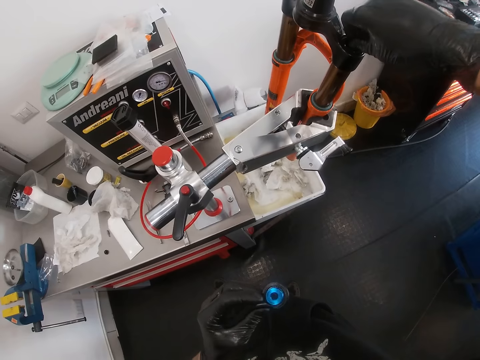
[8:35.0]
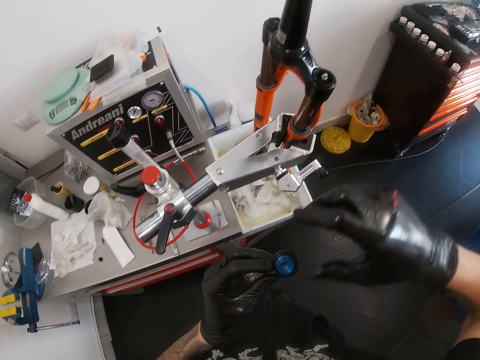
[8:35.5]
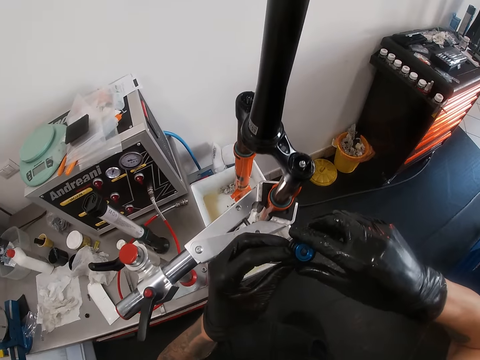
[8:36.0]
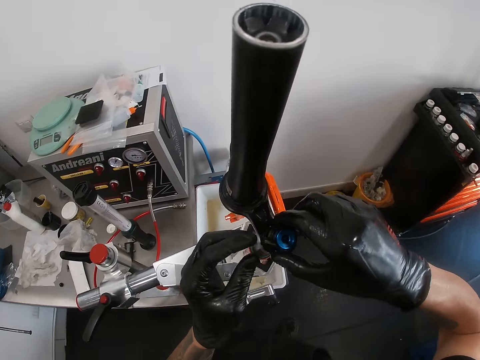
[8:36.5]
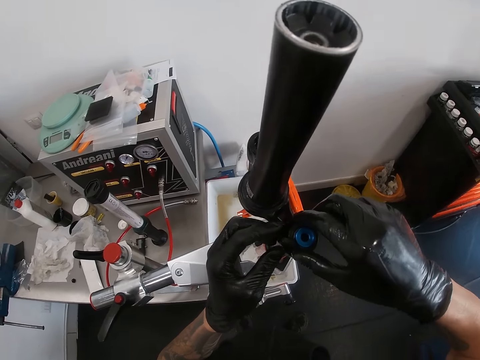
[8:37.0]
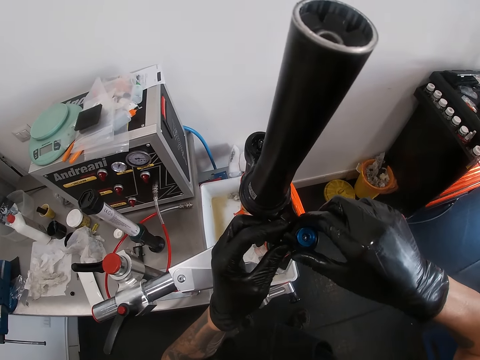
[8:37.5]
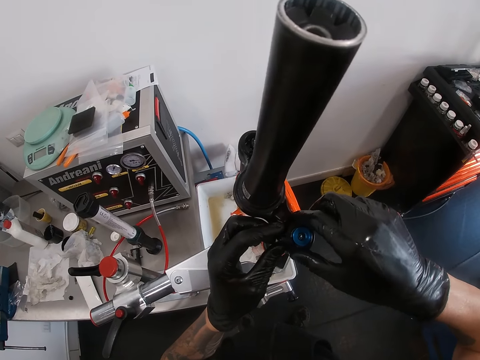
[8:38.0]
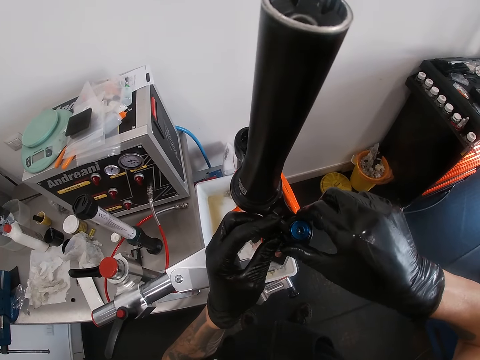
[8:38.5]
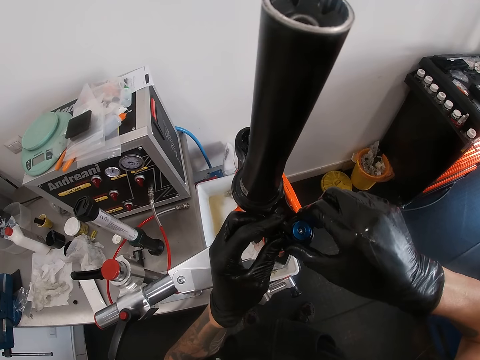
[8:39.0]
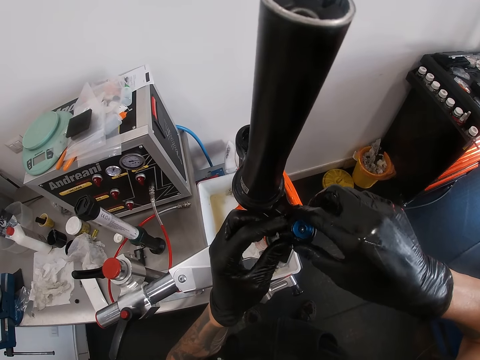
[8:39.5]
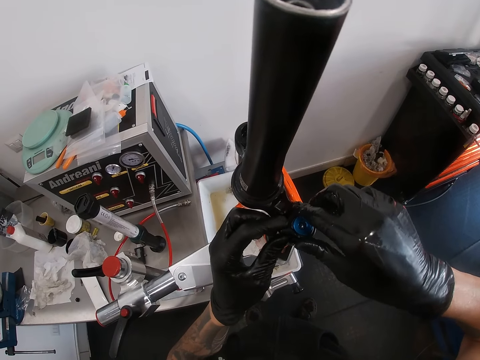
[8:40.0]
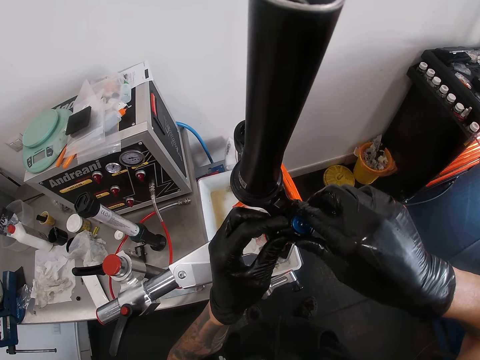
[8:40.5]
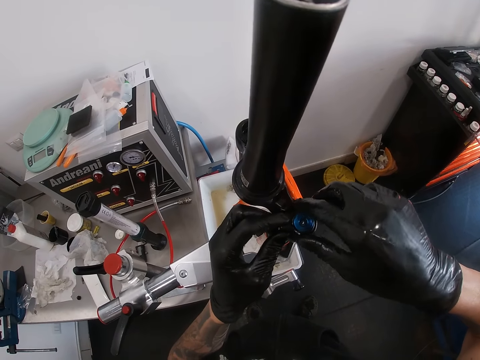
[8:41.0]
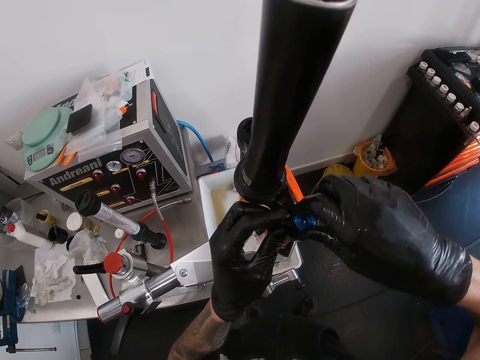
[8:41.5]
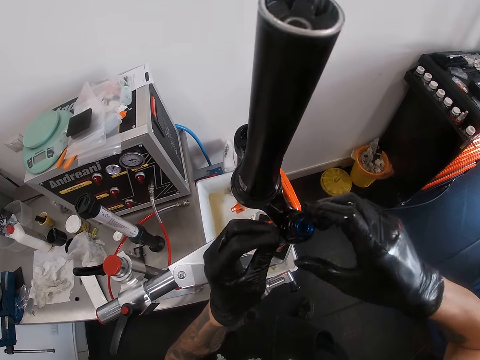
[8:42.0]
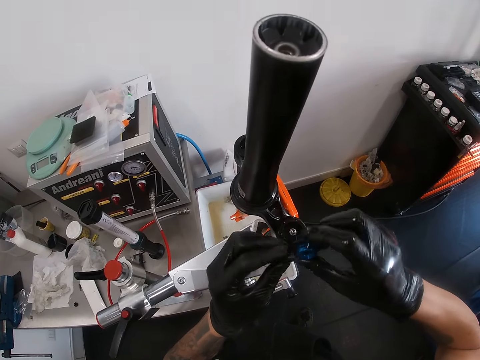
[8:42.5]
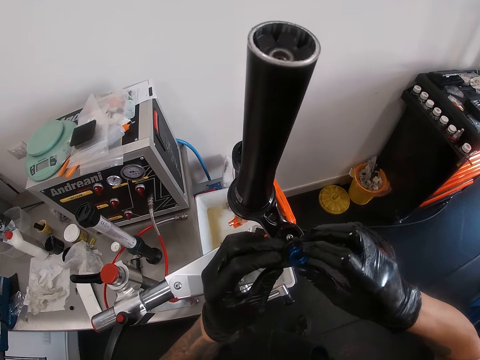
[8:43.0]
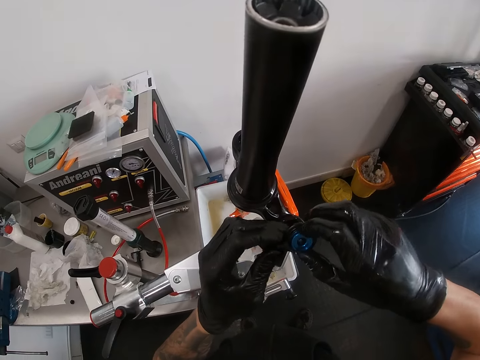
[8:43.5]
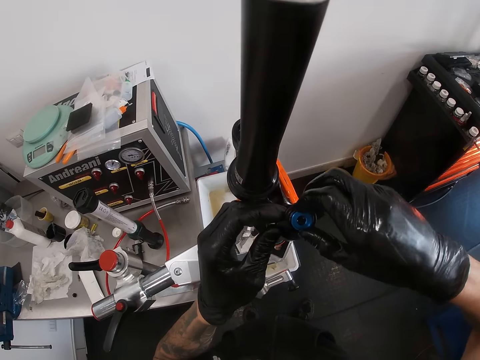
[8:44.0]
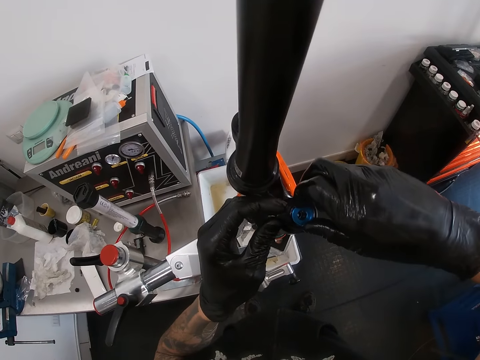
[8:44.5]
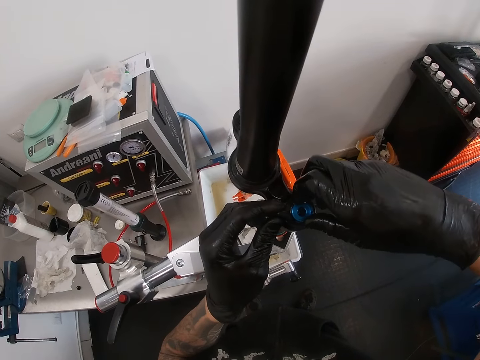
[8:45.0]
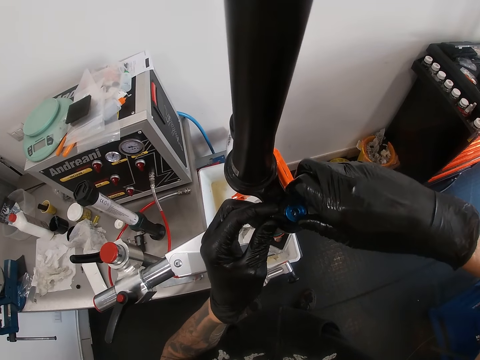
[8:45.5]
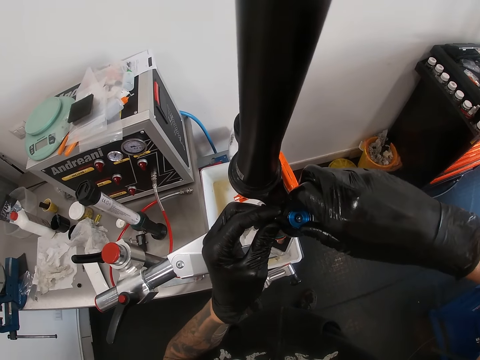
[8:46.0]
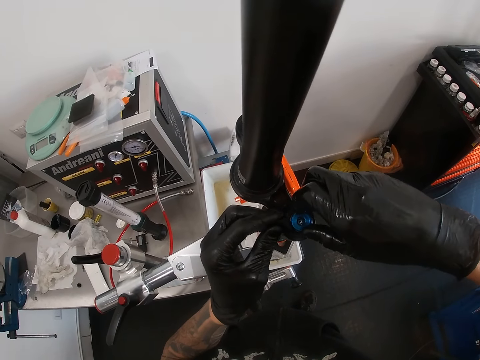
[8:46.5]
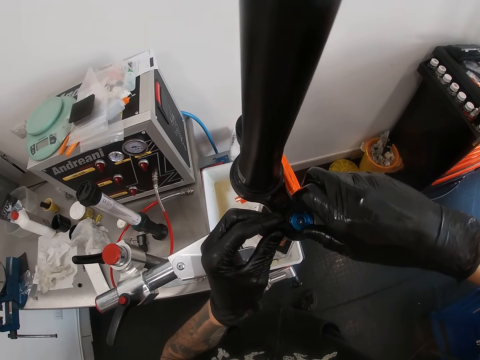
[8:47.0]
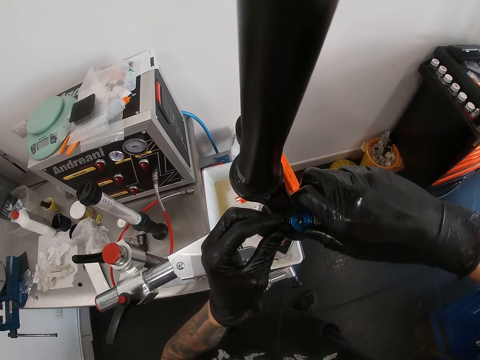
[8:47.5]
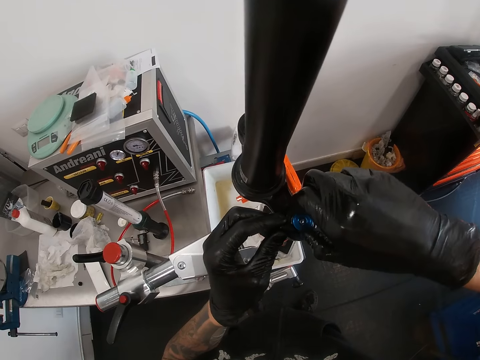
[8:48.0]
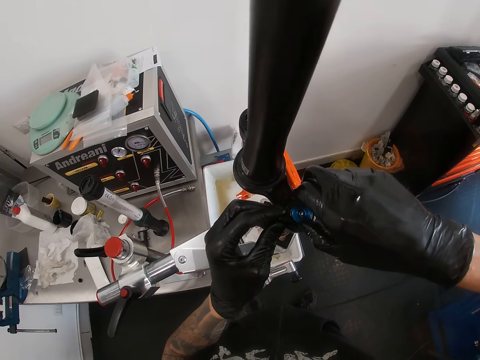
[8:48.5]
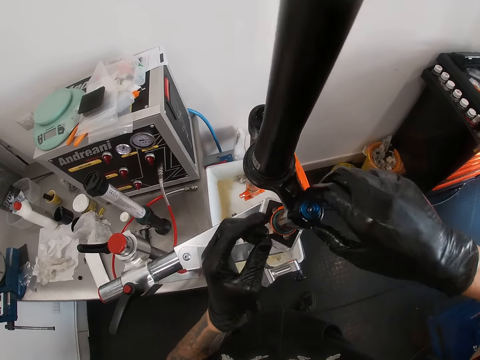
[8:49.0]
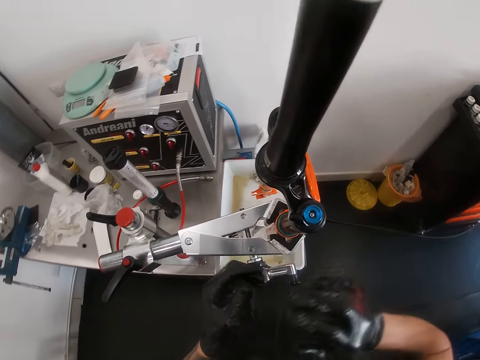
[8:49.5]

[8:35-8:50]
The camera wearer fixes the top bearing on the fork crown with his gloved hands.

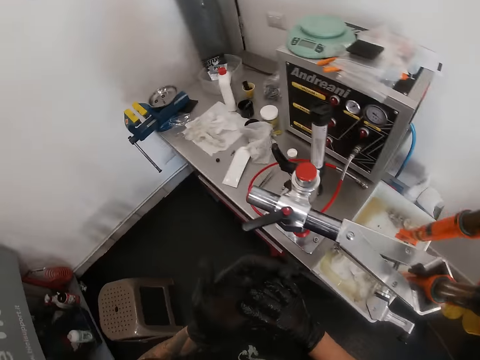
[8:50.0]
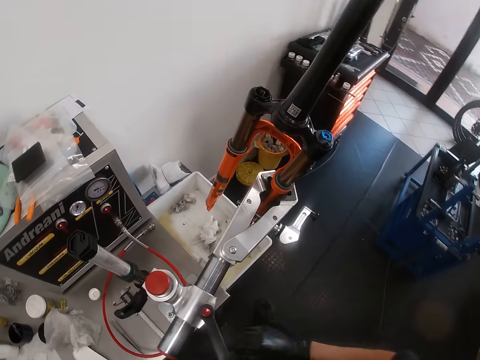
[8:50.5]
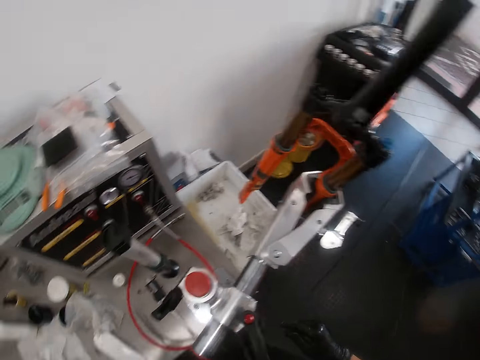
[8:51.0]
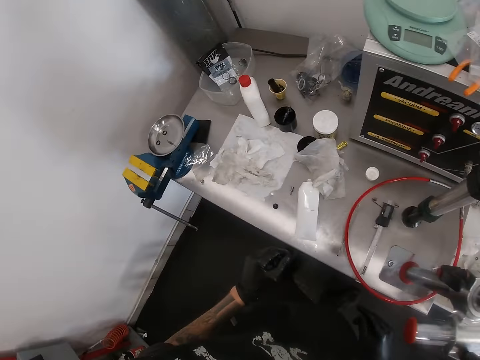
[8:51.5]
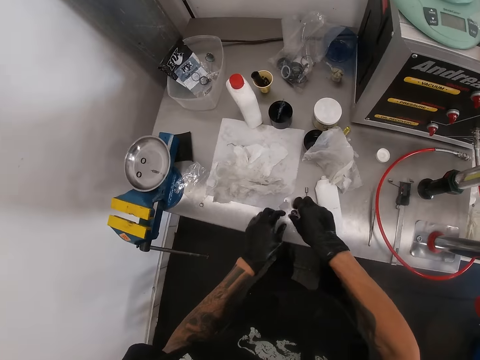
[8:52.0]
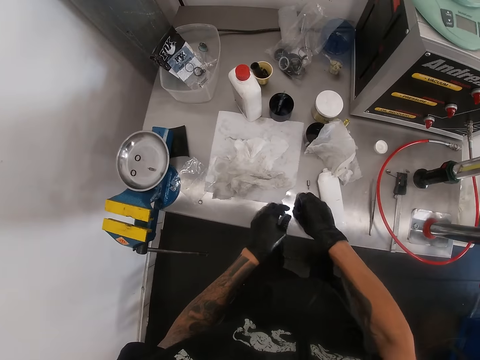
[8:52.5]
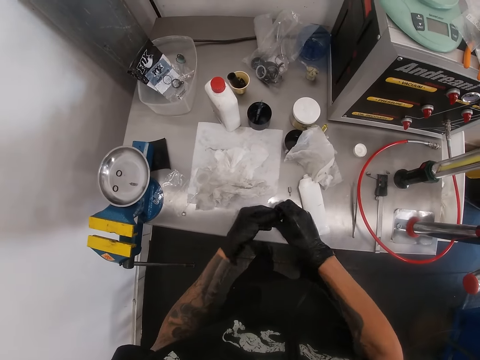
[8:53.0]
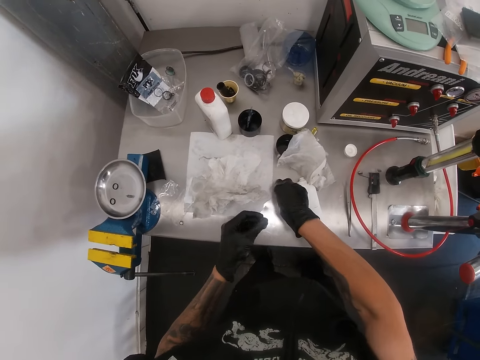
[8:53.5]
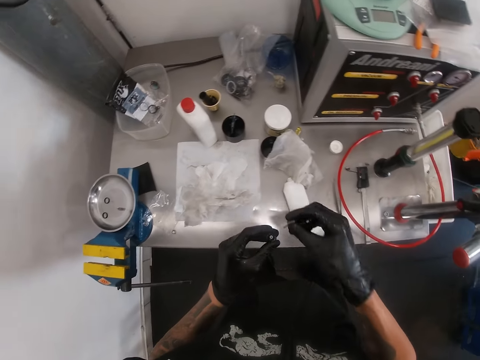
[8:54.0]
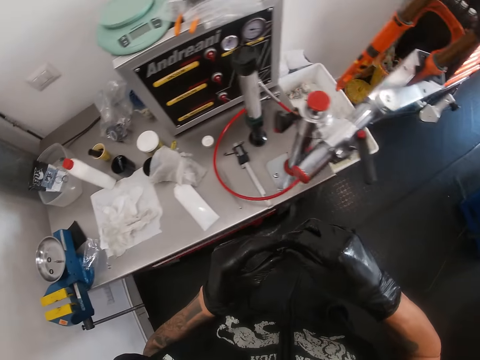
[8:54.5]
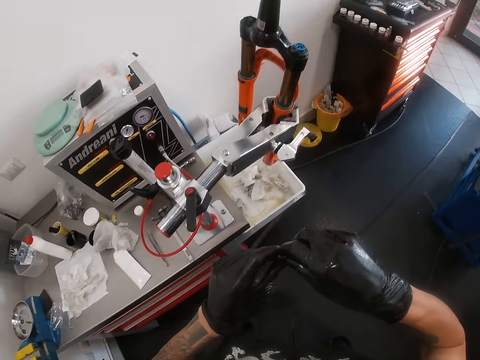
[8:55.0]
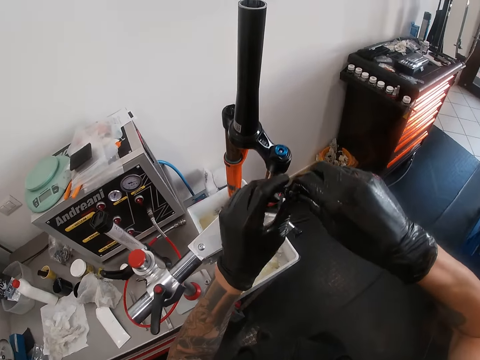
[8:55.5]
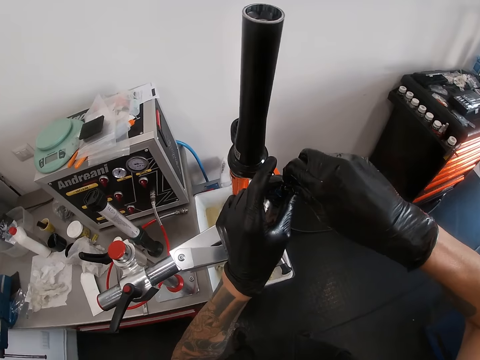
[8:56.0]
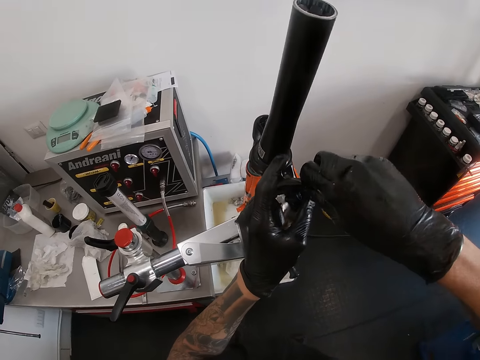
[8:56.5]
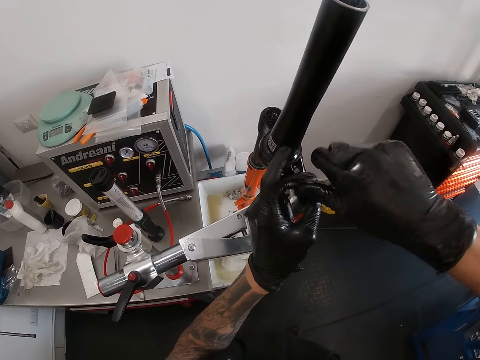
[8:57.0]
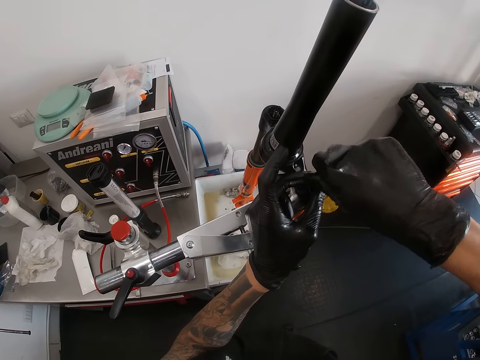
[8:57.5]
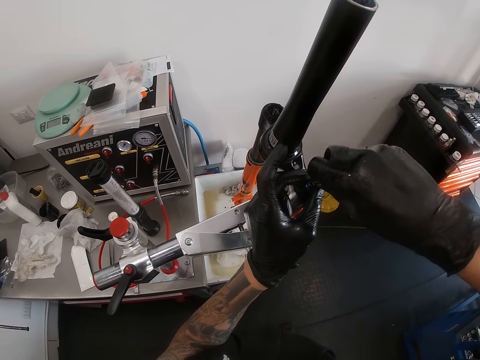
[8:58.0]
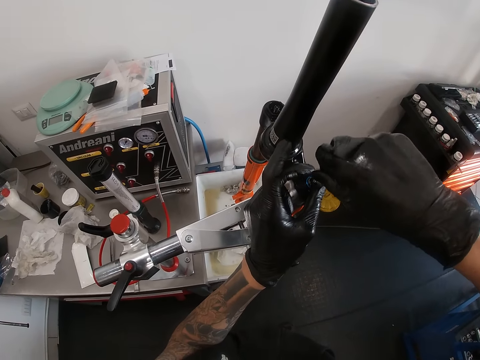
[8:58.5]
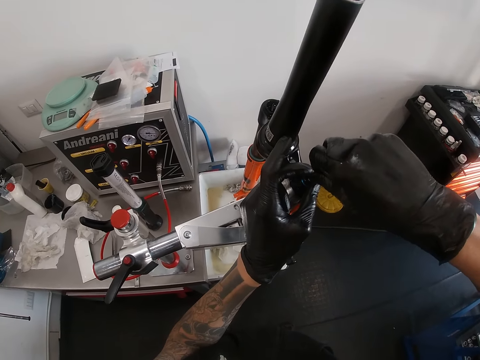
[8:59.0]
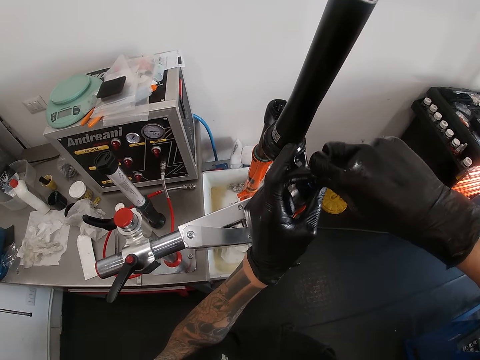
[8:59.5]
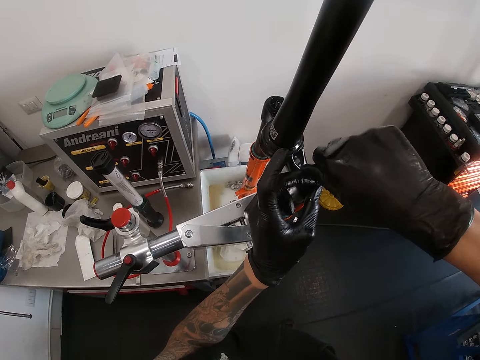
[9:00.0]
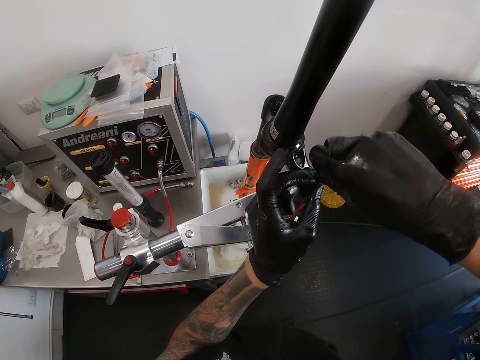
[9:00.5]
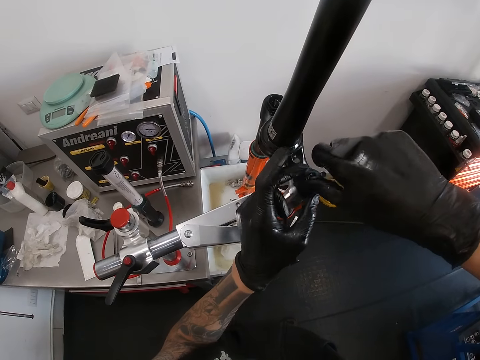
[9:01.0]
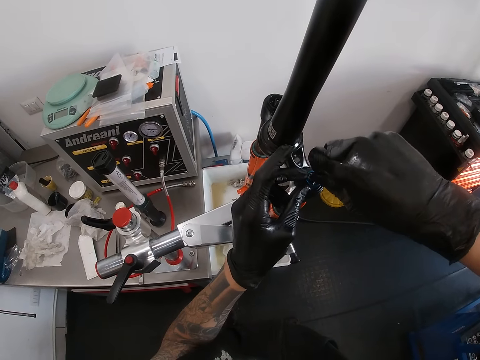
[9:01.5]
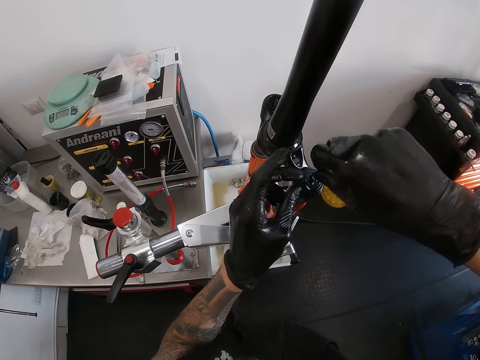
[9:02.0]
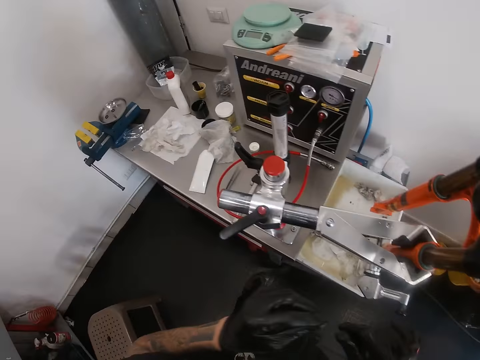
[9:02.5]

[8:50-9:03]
The camera wearer picks the ball bearing on the table with his right gloved hand. He passes the ball bearing to his left gloved hand from his right gloved hand. He picks a screwdriver head from the table with his right gloved hand. He holds the ball bearing with his gloved hands. He fixes the ball bearing on the top bearing with his gloved hands. He drives the screwdriver head on the top bearing with his right gloved hand. He fixes the bolt on the plastic. He passes the screwdriver head to his left gloved hand from his right gloved hand.
